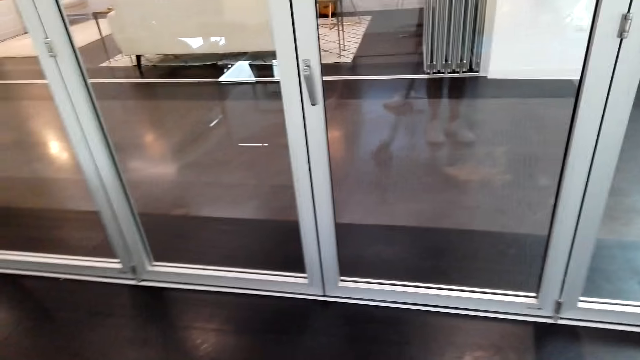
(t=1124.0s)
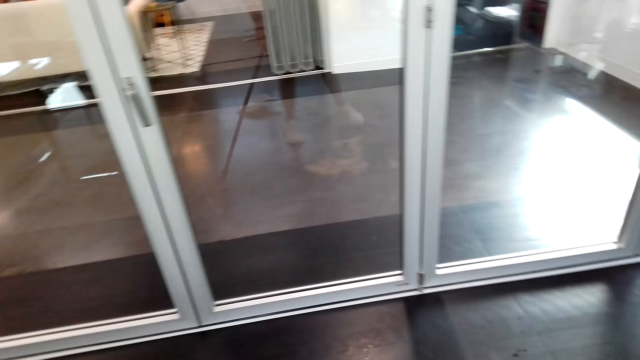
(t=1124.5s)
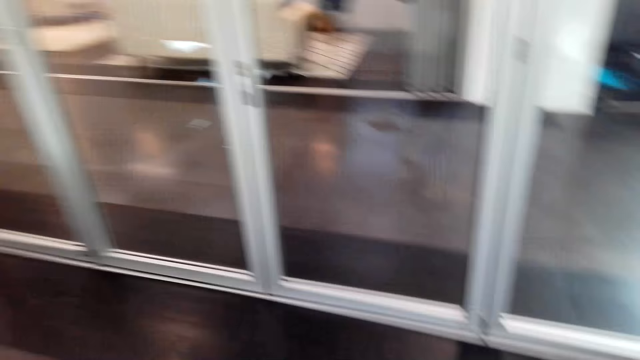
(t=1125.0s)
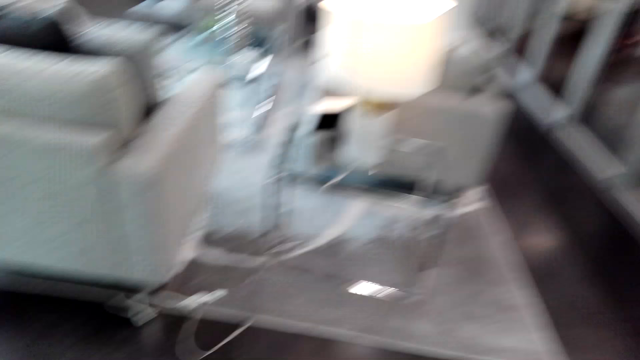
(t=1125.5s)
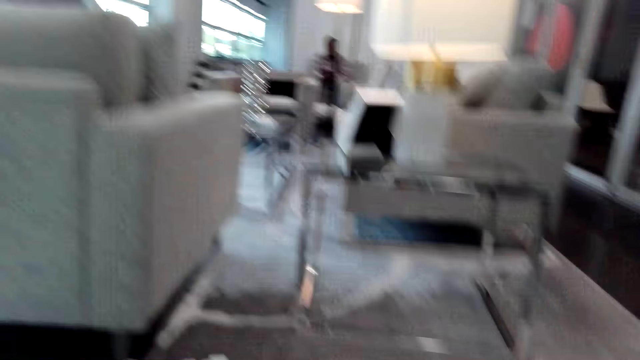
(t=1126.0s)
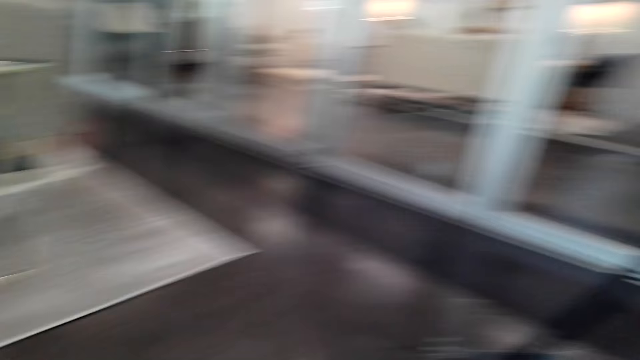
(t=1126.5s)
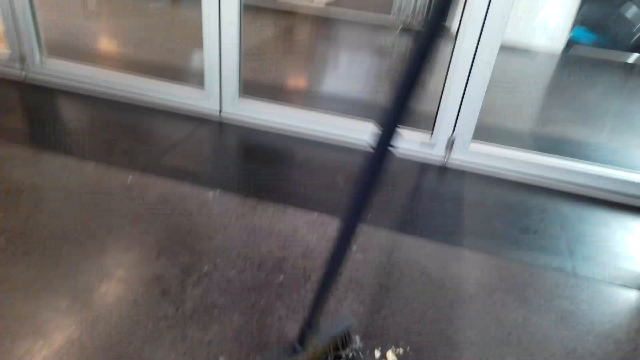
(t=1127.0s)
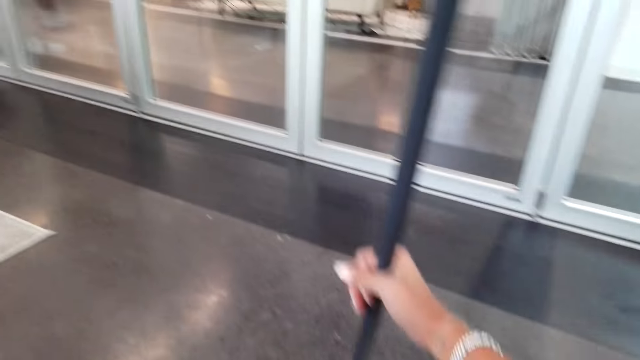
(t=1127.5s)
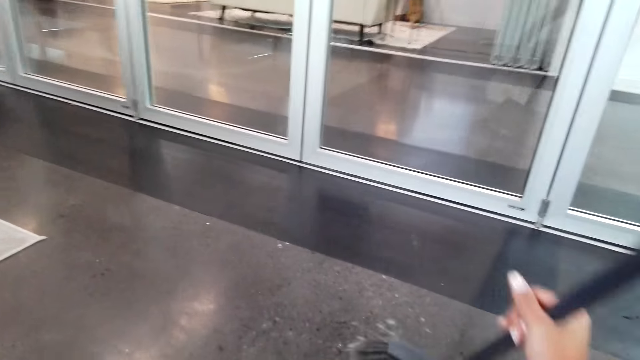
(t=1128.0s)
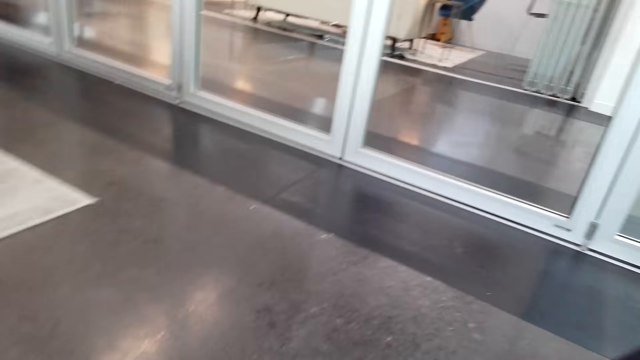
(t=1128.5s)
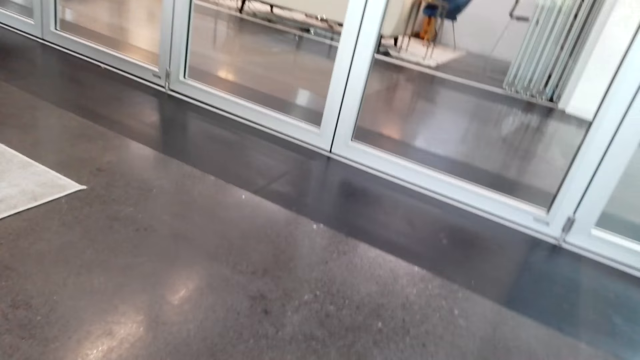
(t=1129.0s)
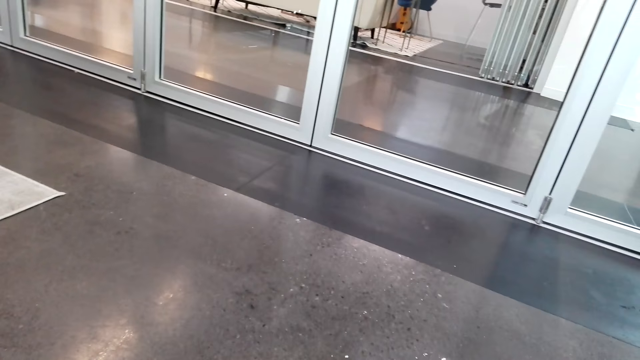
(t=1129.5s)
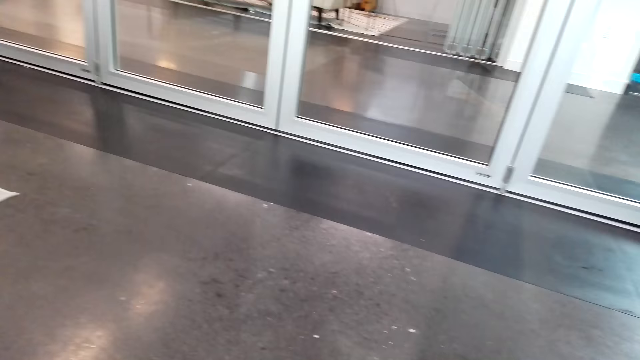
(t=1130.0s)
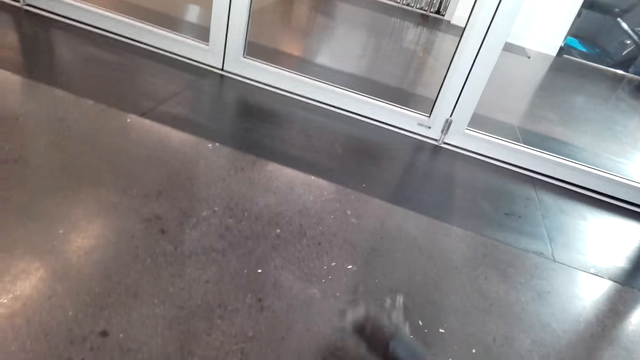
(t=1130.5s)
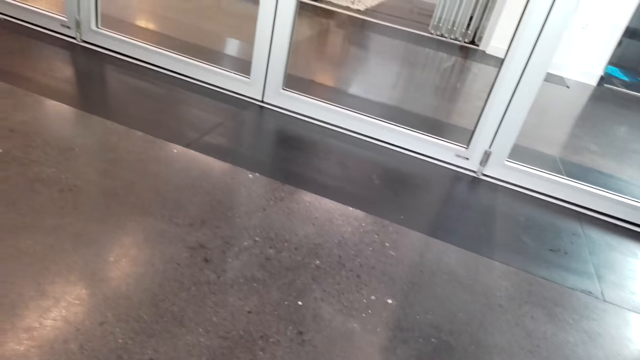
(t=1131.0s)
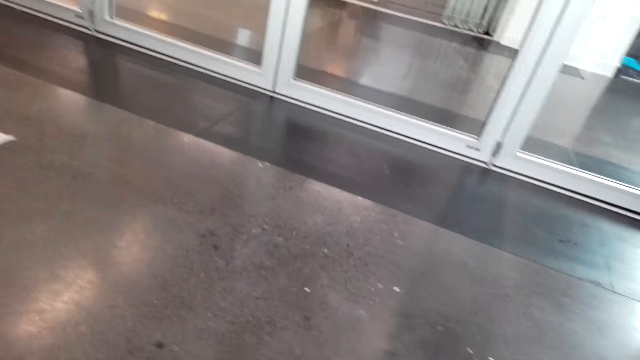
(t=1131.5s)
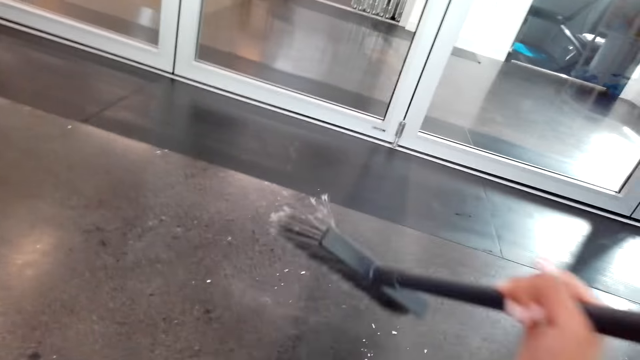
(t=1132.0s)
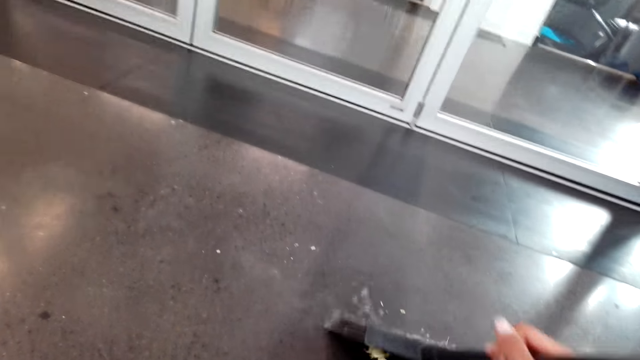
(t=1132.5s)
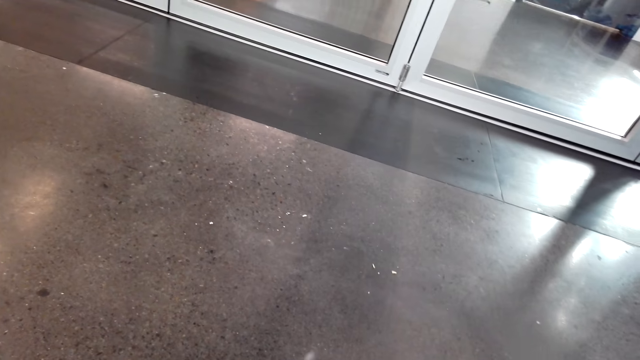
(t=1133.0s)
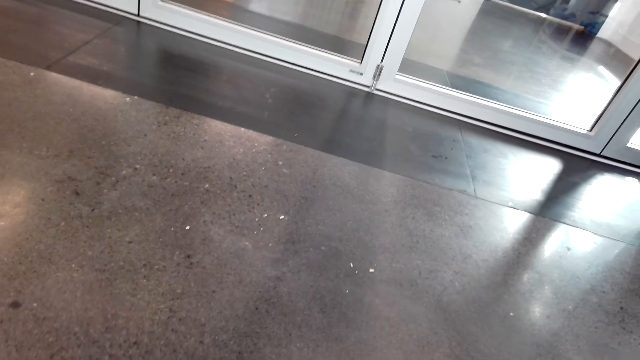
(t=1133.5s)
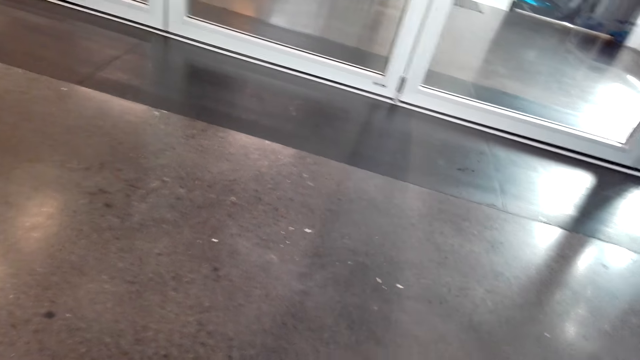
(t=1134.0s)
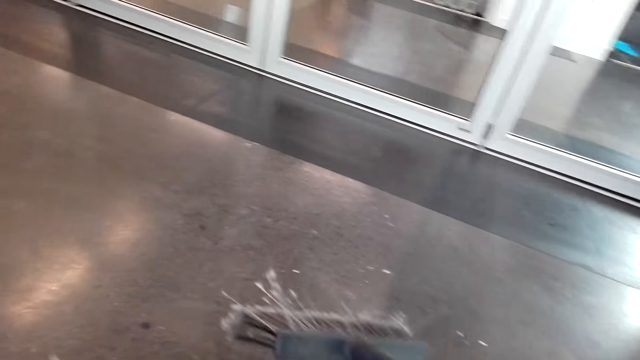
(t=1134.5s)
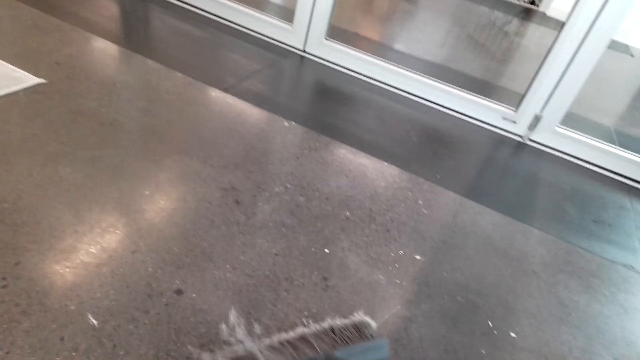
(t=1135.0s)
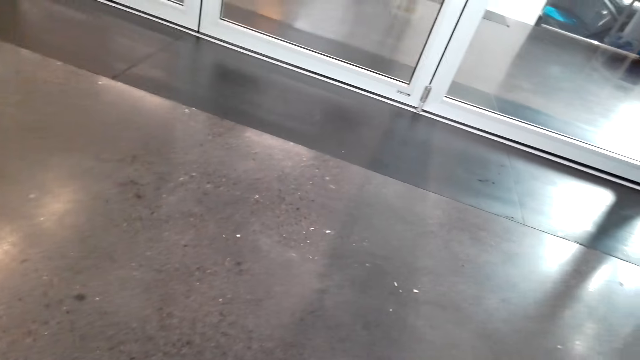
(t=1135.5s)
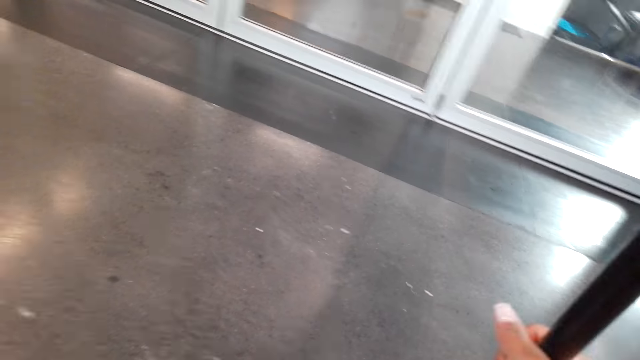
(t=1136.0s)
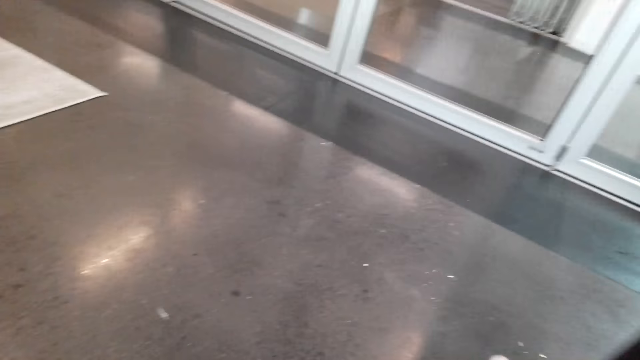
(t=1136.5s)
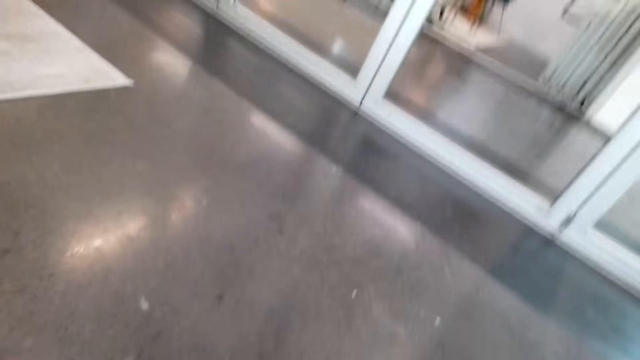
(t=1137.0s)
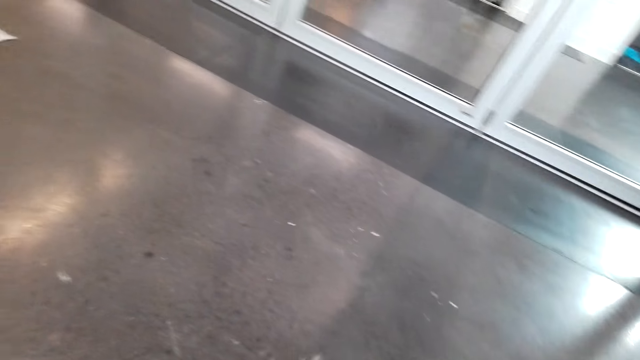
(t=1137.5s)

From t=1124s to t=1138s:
The camera wearer converses with a man. They gather the dirt together from the floor. They converse with the man. They converse with the man again.

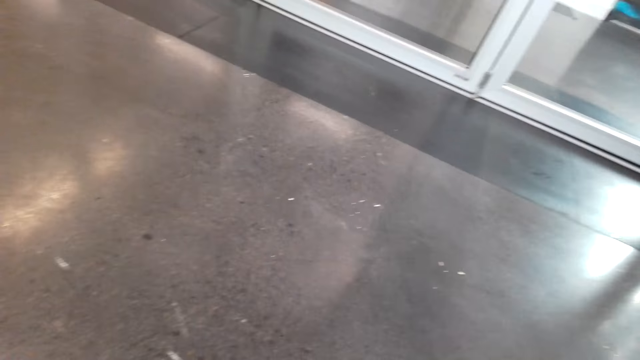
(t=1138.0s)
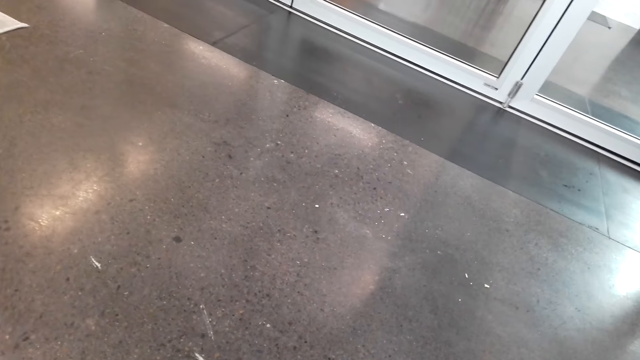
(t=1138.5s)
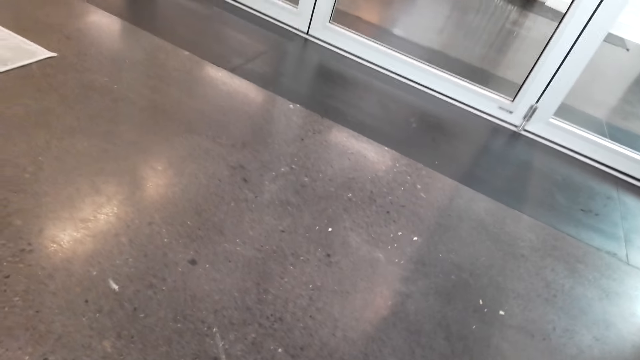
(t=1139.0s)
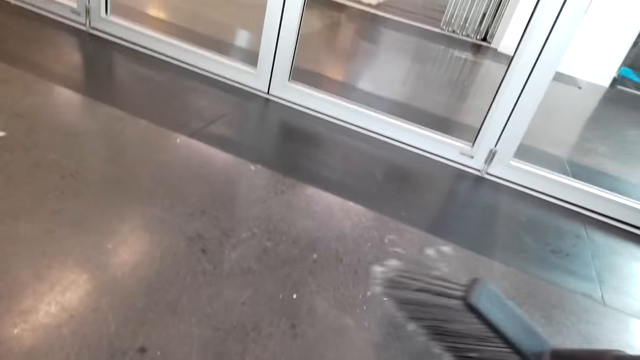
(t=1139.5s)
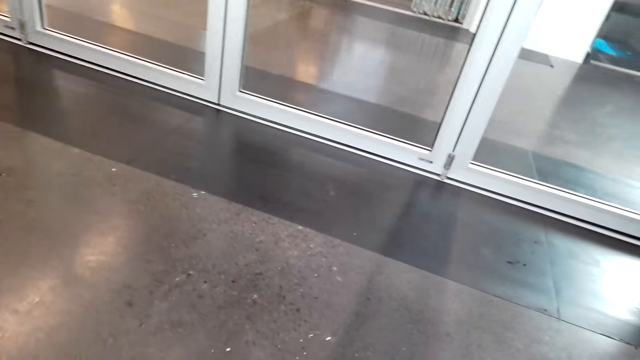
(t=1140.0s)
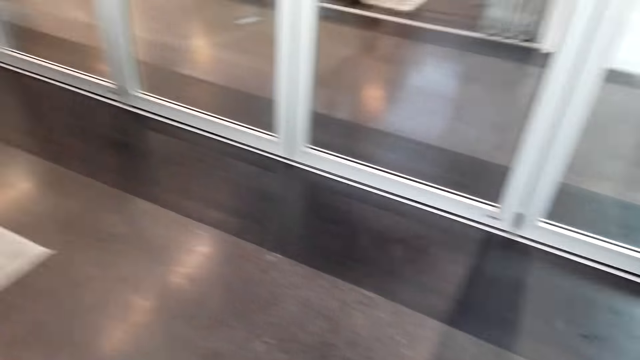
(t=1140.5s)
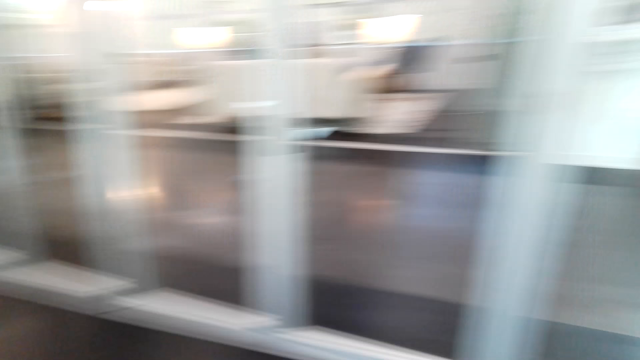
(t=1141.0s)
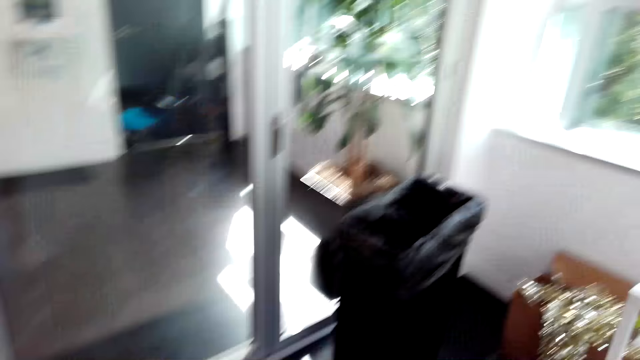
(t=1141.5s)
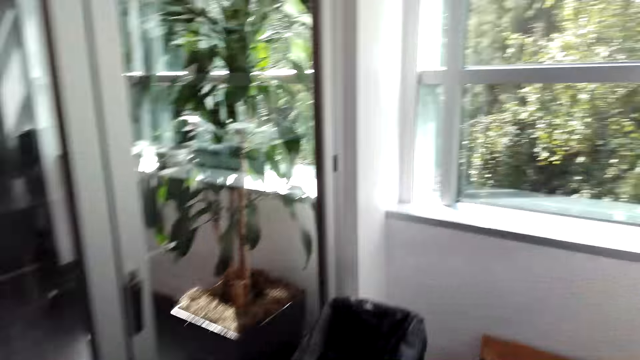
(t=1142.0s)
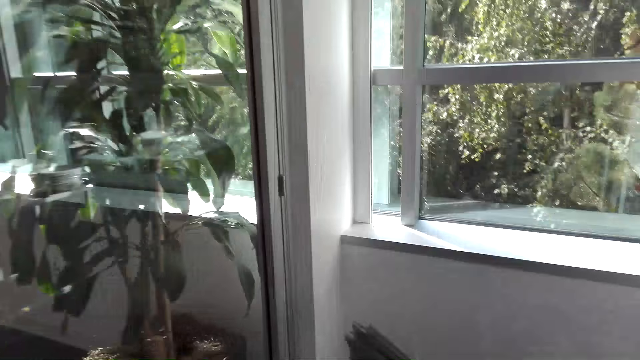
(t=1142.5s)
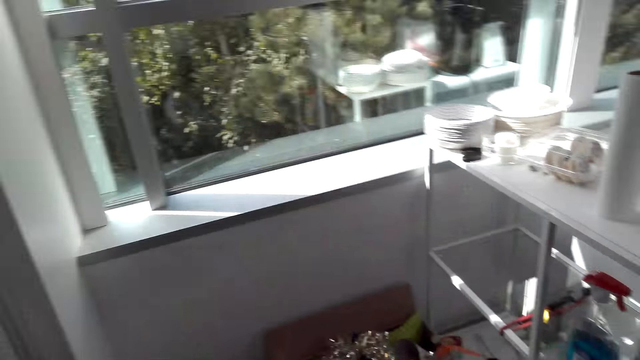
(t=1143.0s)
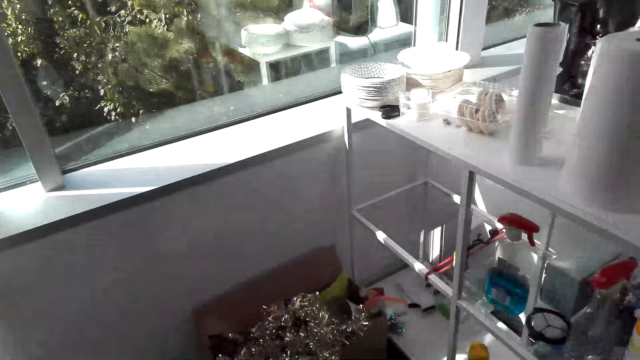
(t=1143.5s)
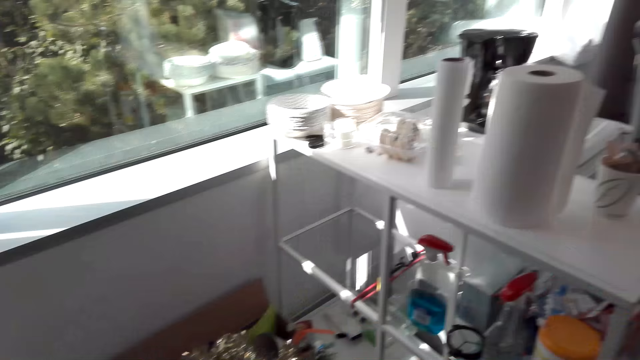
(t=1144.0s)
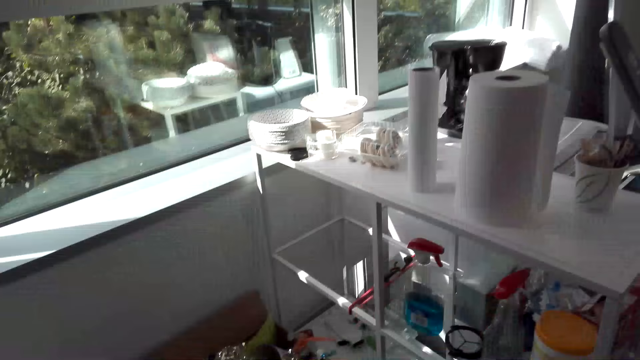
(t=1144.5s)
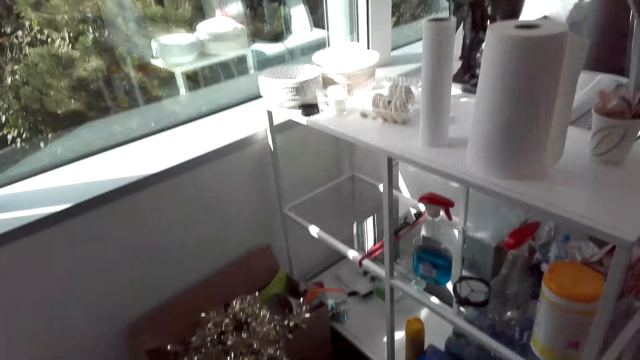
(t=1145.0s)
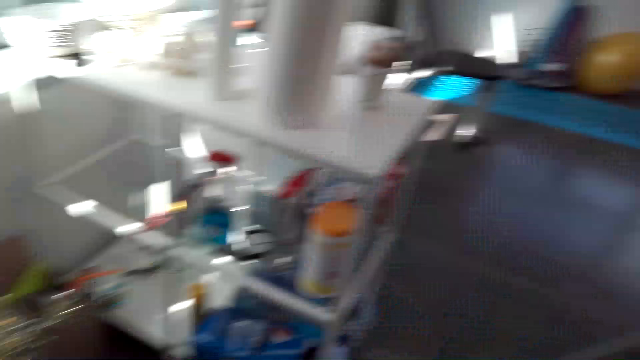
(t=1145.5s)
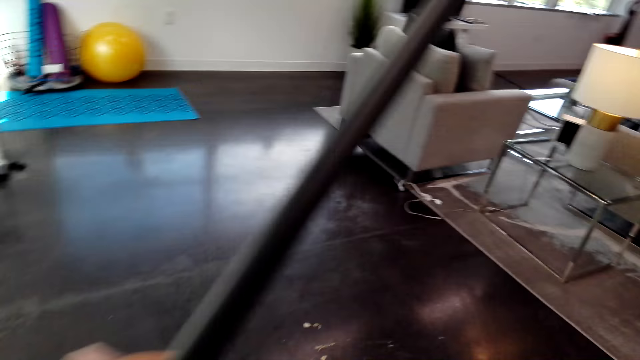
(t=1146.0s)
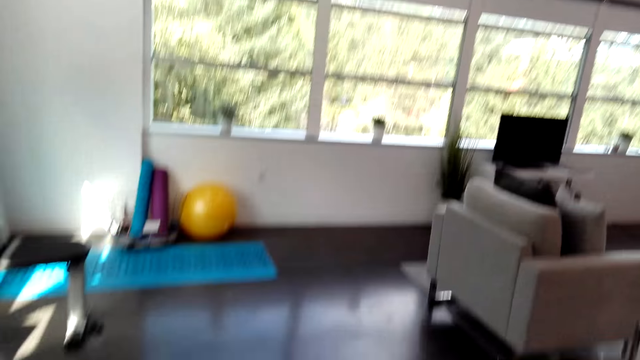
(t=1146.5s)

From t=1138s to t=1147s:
The camera wearer sweeps the floor. They walk around the house. They converse with a man. They pour dirt to a bin.
